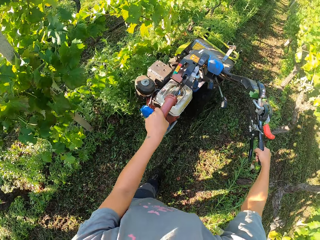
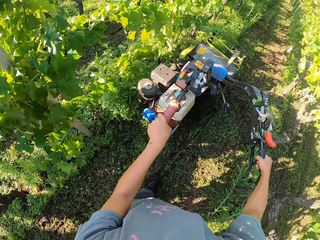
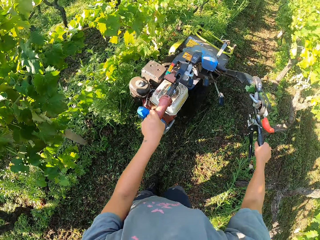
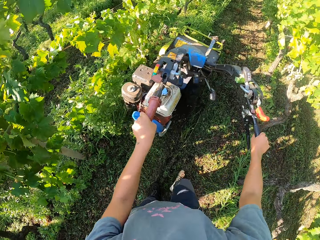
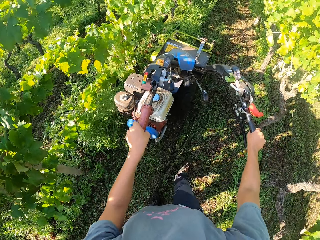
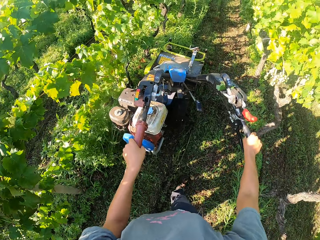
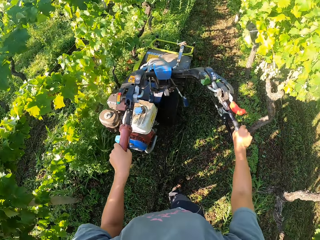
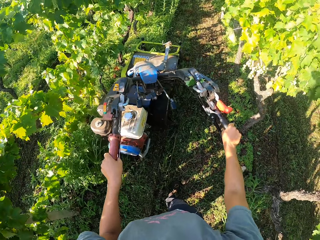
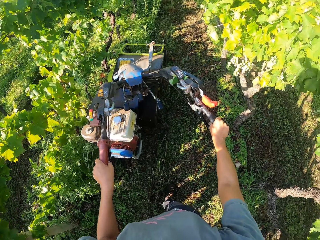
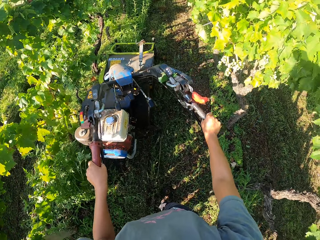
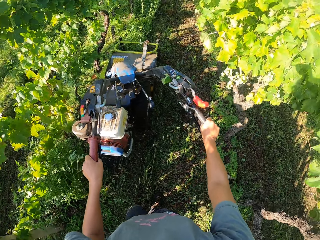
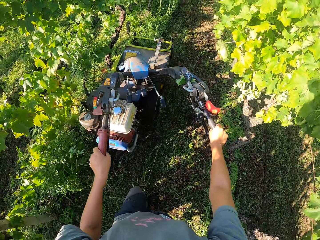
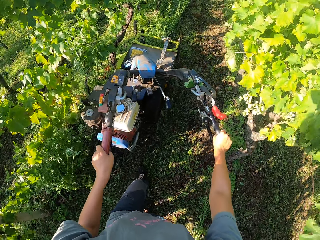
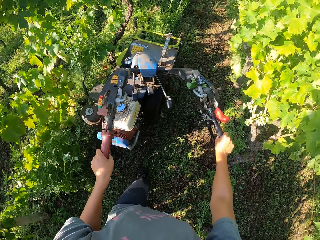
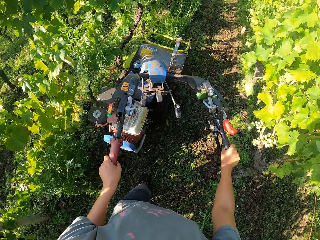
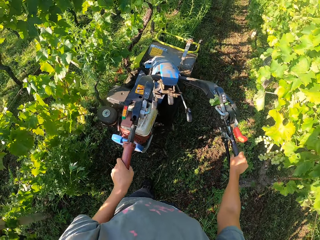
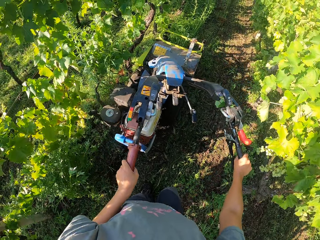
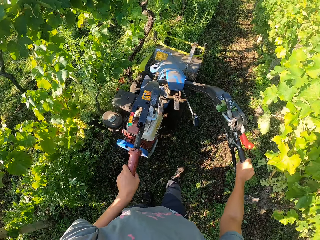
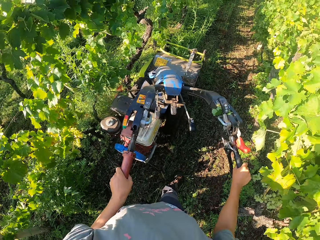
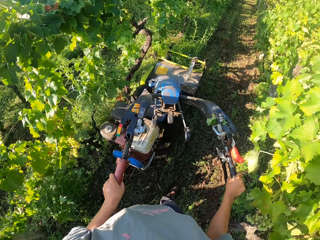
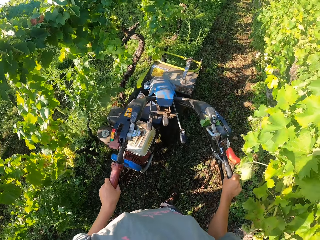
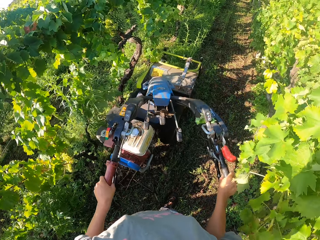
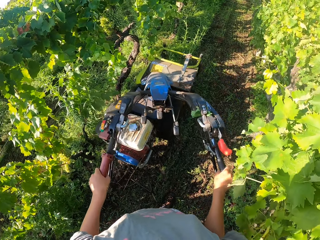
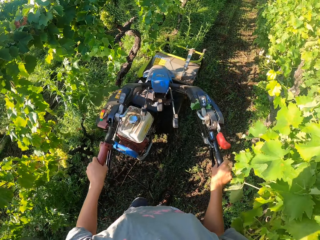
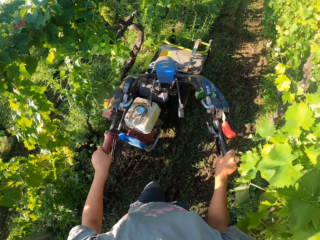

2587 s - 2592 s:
The camera wearer cuts the grass with a lawn mower machine.

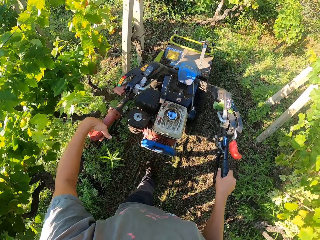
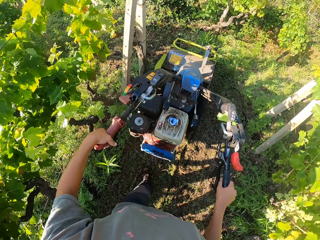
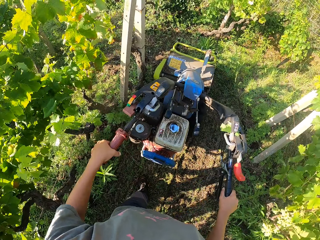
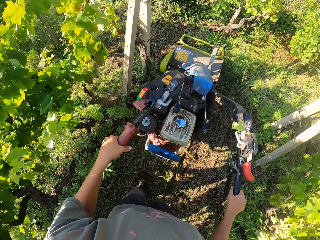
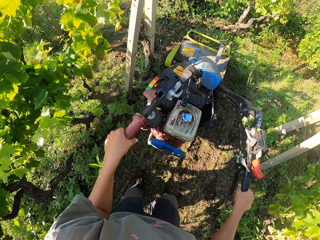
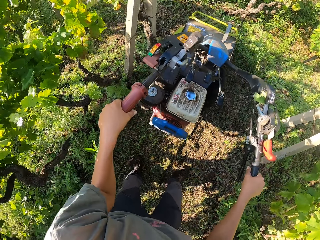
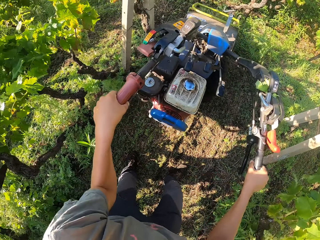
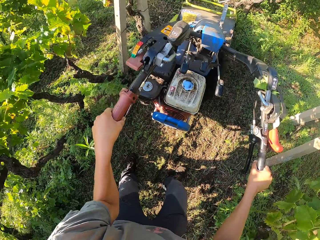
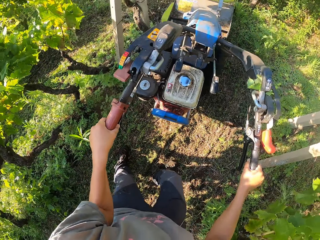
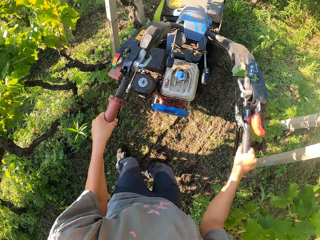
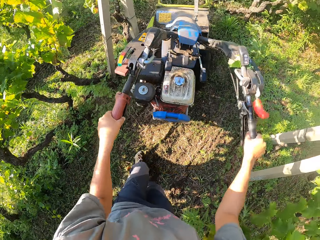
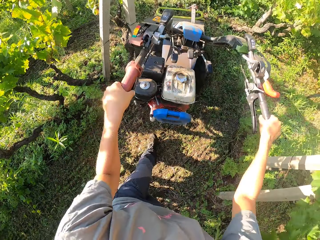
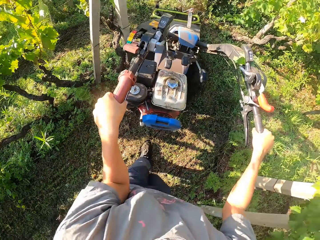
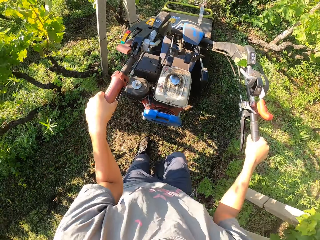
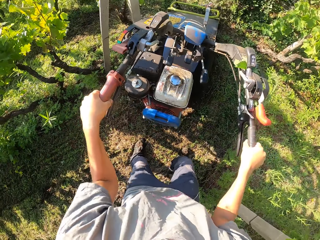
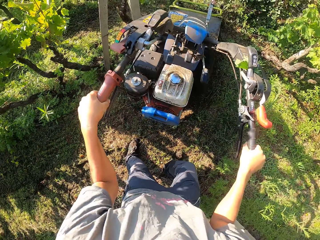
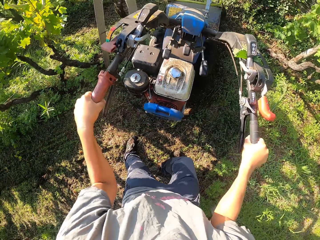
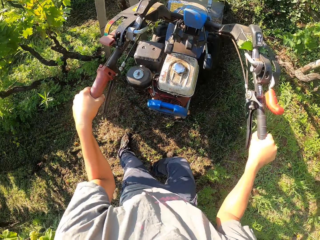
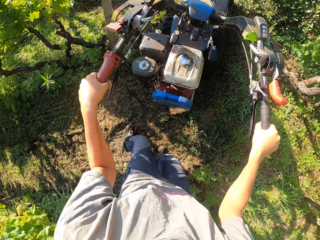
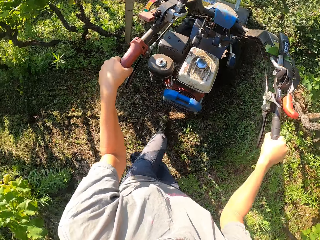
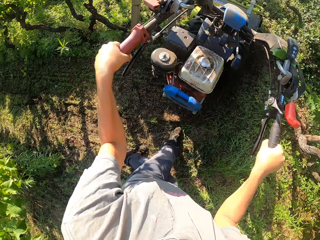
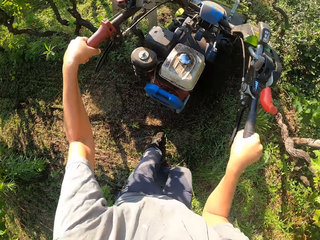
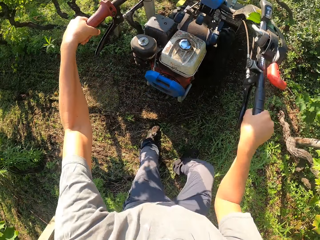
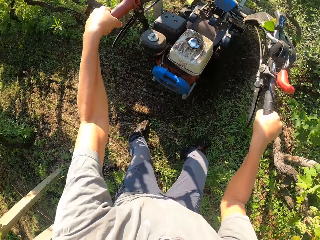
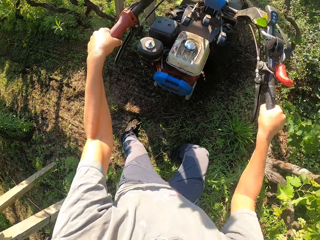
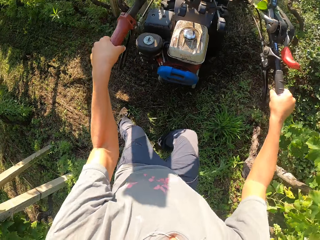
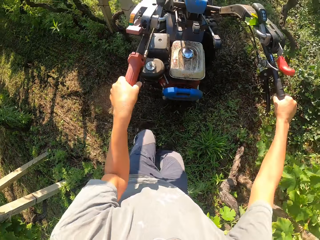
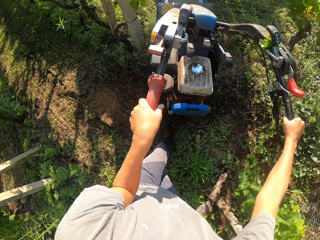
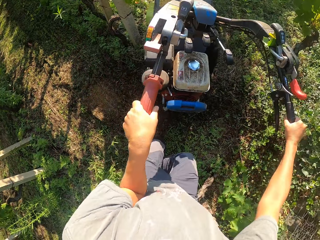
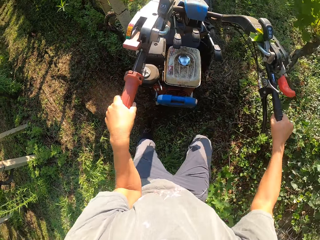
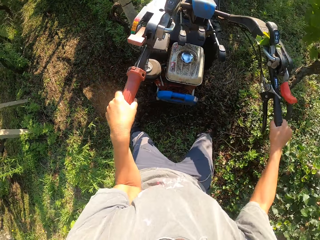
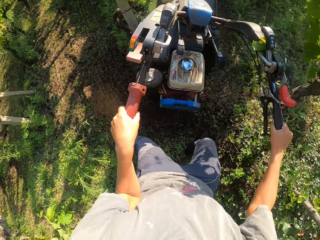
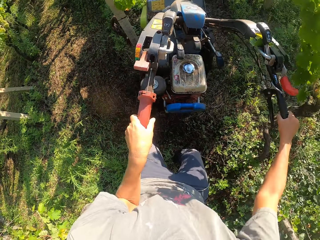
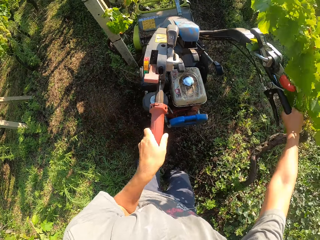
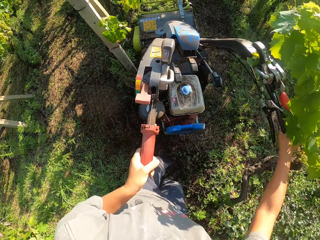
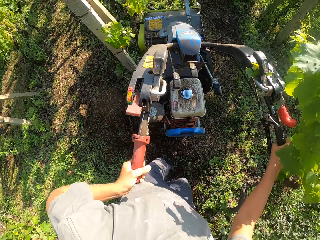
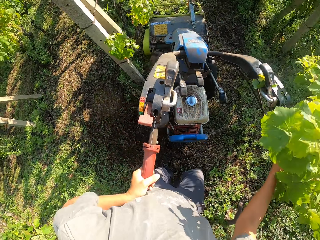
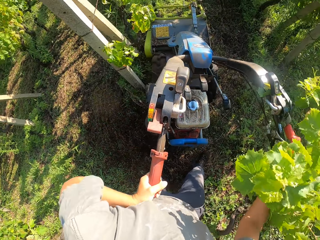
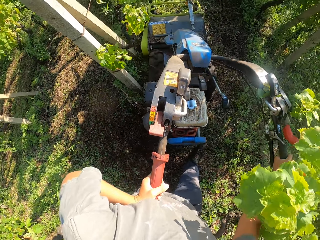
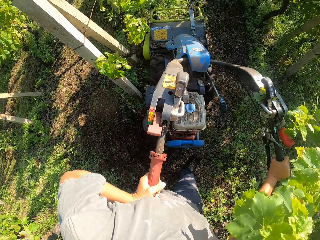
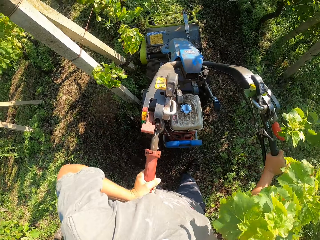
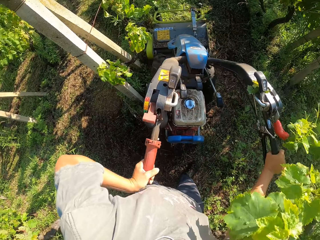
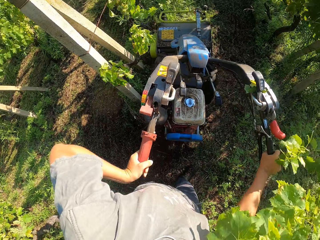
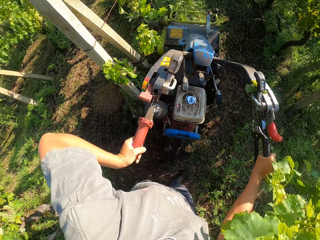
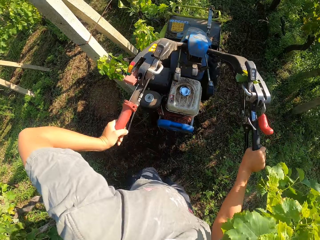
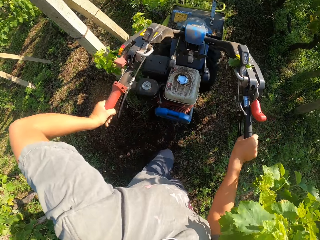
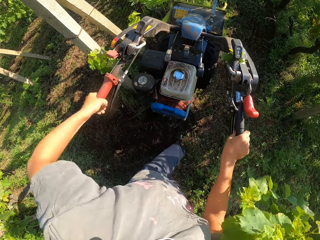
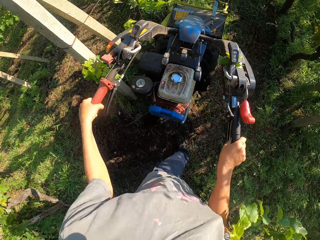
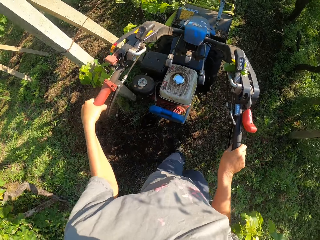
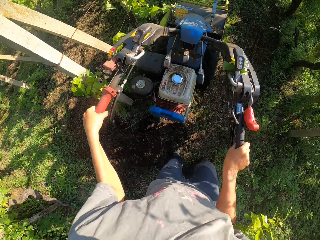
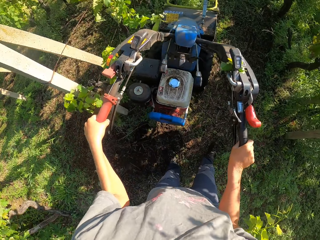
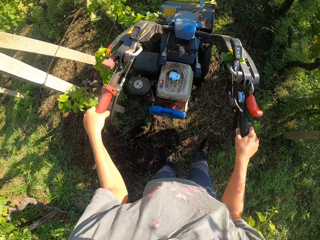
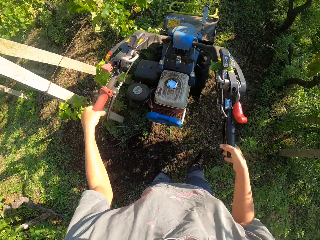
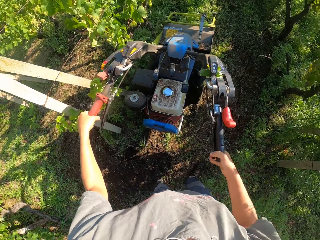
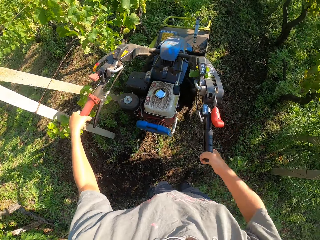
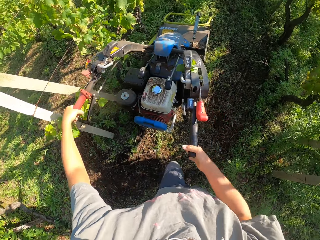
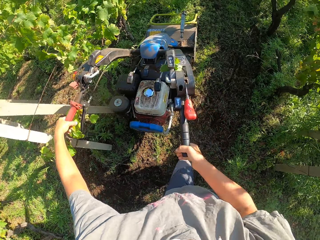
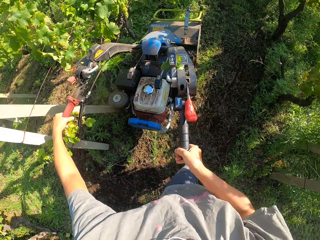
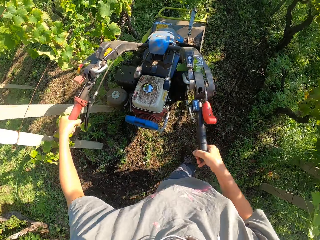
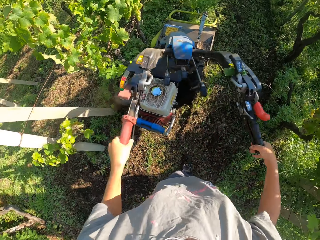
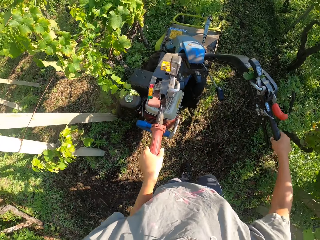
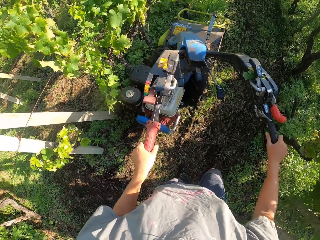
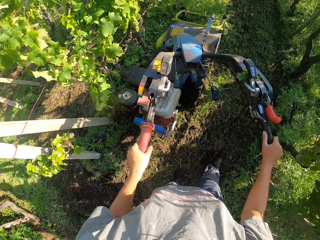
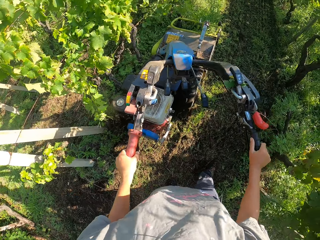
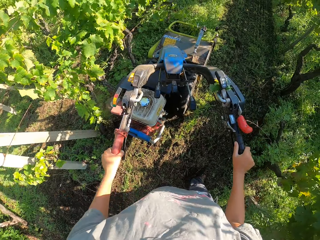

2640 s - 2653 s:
The camera wearer turns the brush mower around. They continue cutting the grasses on the farm with the brush mower.
